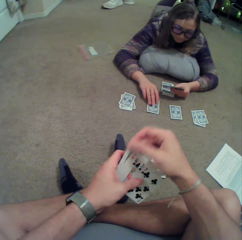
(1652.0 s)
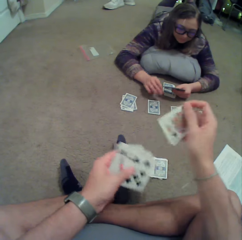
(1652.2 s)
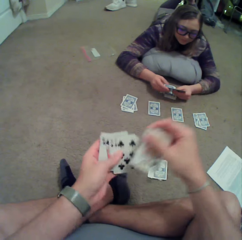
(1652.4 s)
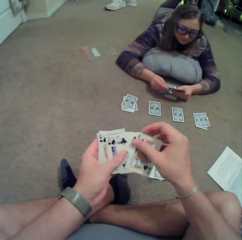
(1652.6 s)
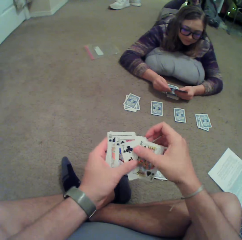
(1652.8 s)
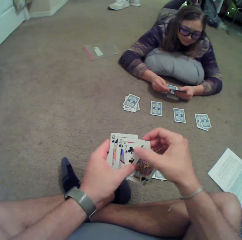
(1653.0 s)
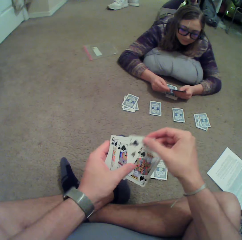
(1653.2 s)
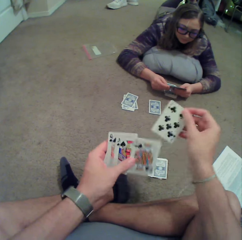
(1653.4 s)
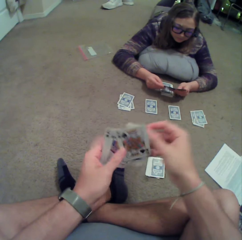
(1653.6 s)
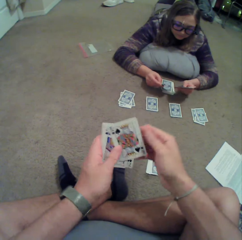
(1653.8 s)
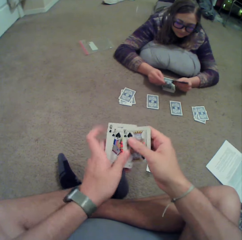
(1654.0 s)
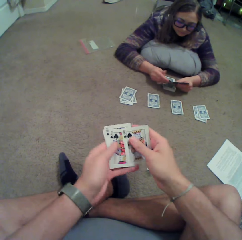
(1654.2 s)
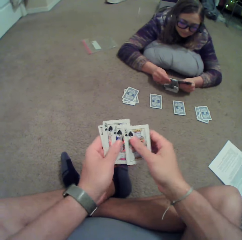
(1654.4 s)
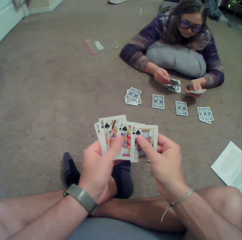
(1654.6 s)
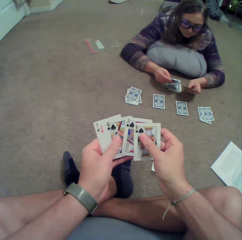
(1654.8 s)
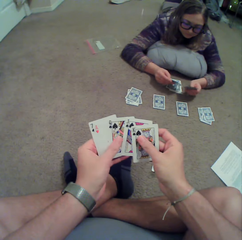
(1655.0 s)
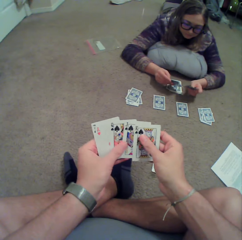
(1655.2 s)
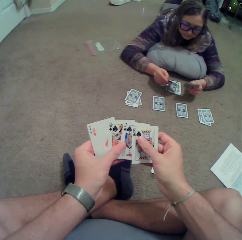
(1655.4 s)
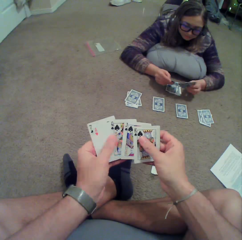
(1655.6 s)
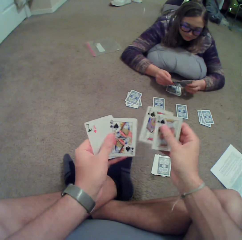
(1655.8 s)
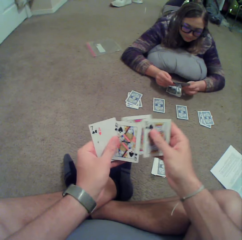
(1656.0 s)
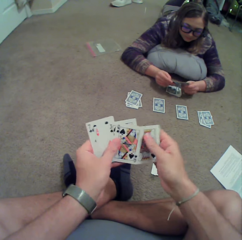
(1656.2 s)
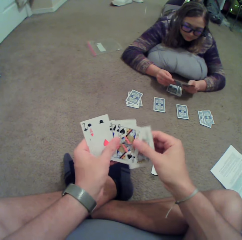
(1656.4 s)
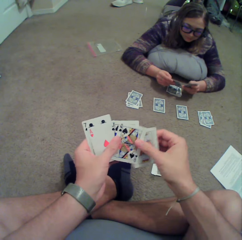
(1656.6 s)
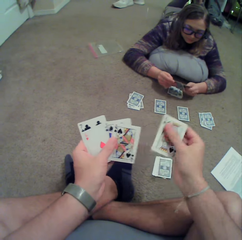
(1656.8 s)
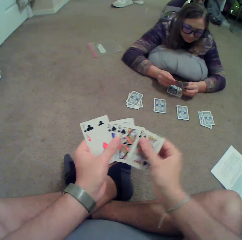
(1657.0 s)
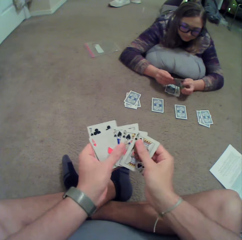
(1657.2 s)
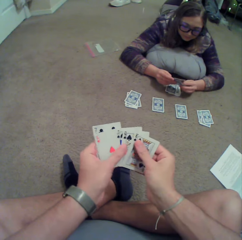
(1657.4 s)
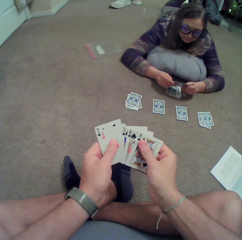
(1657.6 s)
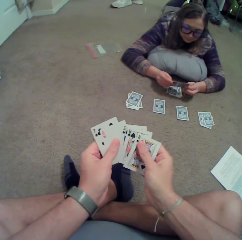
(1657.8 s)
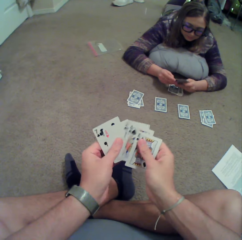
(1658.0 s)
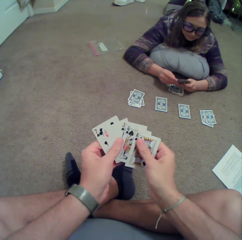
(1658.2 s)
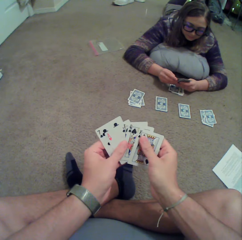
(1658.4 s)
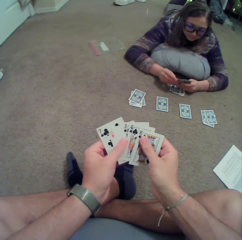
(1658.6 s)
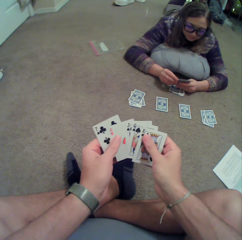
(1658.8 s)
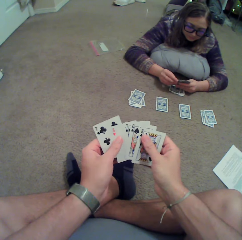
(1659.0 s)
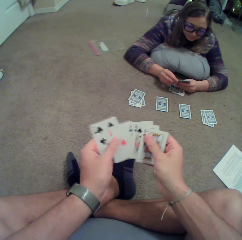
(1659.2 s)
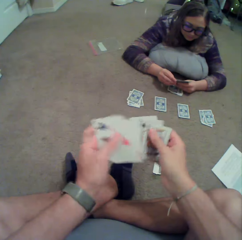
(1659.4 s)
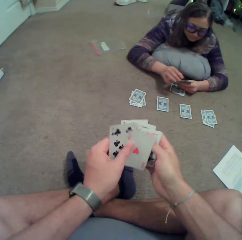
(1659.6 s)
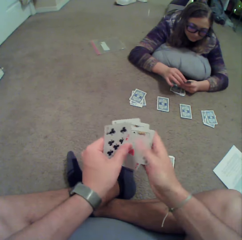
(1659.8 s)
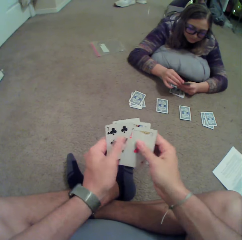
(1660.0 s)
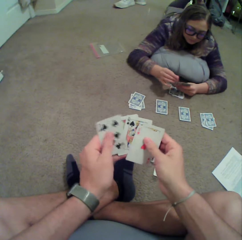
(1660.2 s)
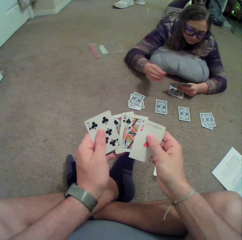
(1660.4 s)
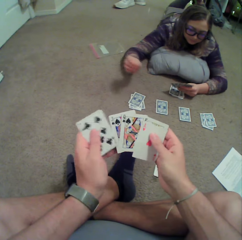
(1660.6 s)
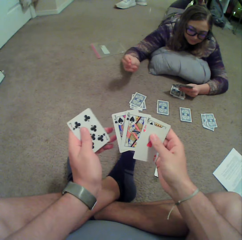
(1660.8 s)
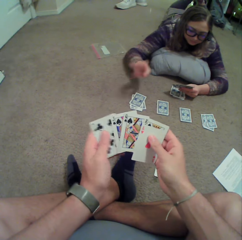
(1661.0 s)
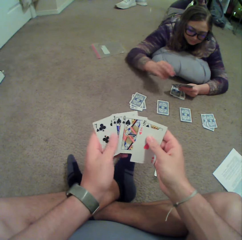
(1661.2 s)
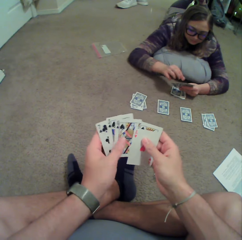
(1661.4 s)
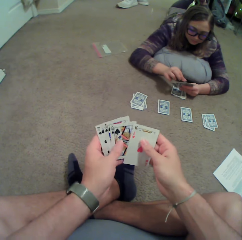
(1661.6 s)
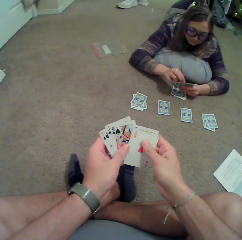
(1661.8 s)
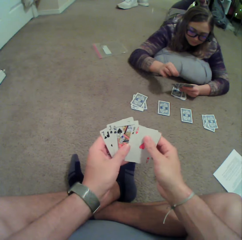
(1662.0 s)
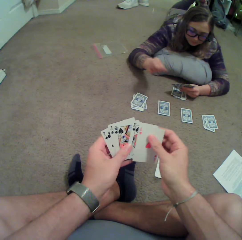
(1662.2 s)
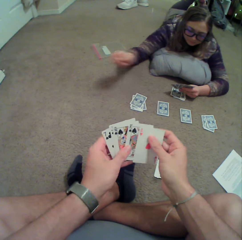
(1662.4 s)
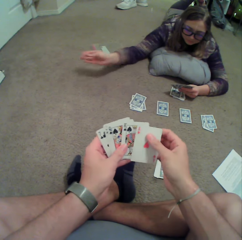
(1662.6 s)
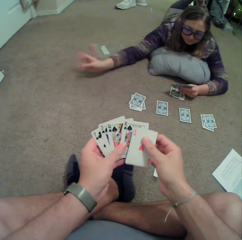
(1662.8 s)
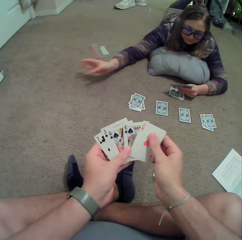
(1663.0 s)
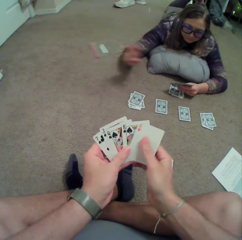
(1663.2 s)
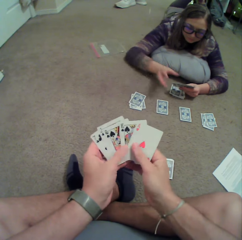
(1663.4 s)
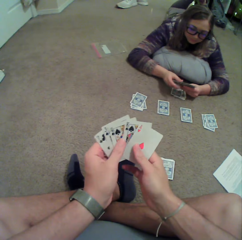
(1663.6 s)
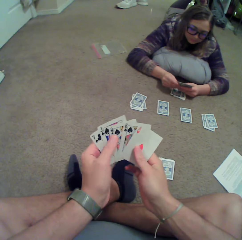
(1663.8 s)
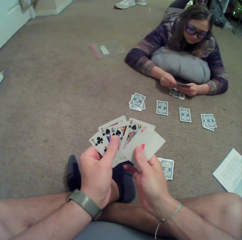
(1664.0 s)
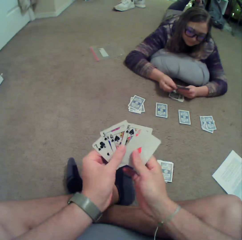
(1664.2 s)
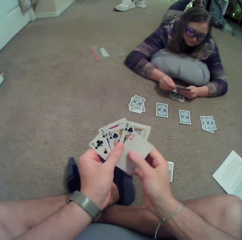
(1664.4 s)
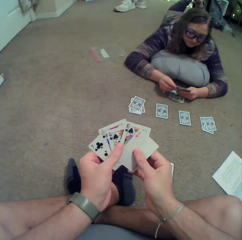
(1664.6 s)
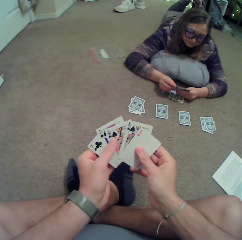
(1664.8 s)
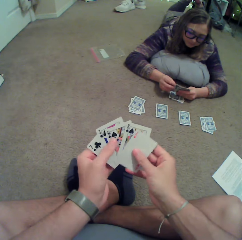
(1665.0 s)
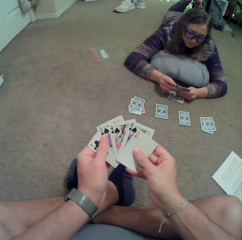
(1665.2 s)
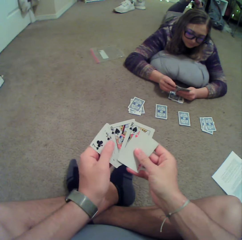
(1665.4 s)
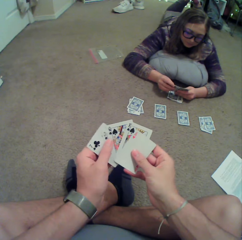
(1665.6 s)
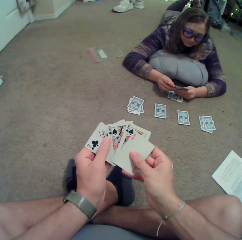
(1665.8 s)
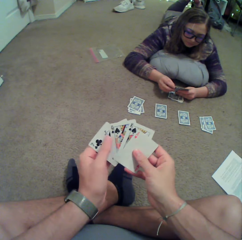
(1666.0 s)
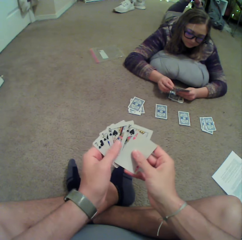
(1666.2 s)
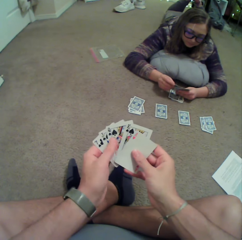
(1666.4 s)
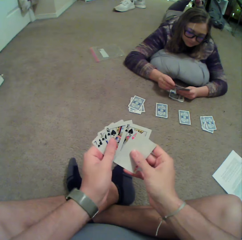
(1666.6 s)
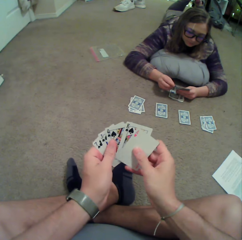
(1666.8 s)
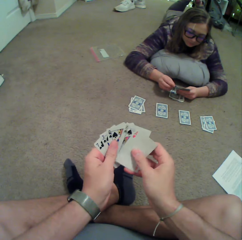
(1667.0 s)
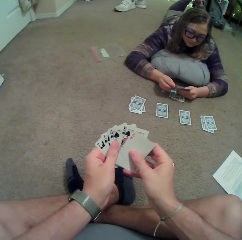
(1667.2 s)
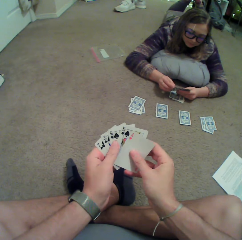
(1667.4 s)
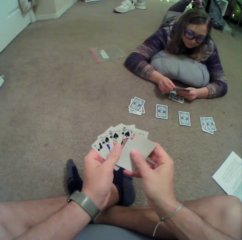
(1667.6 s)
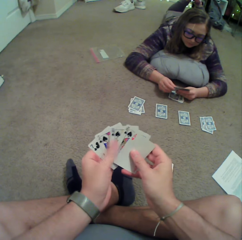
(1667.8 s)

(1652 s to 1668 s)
A person arranges cards in their hands. The camera wearer checks the cards. The person picks dirt on the cards, puts the dirt on the floor, picks dirt on the cards, puts the dirt on the floor, and arranges the cards in hand.

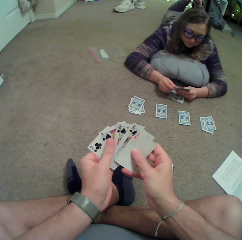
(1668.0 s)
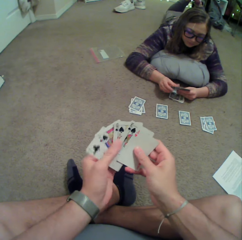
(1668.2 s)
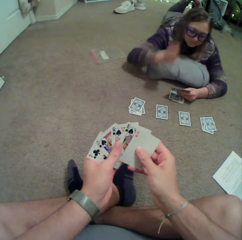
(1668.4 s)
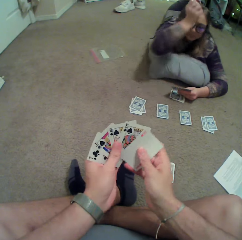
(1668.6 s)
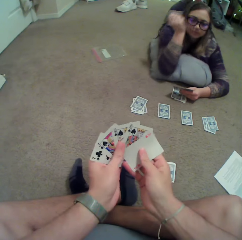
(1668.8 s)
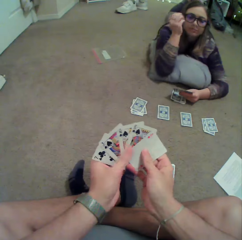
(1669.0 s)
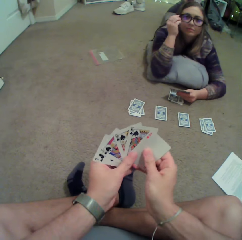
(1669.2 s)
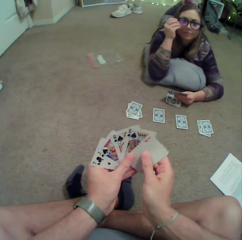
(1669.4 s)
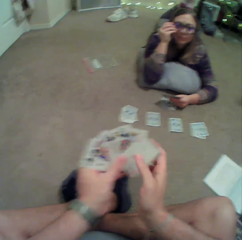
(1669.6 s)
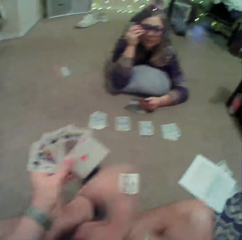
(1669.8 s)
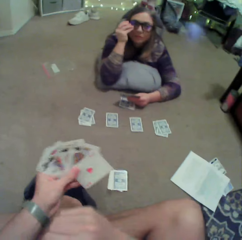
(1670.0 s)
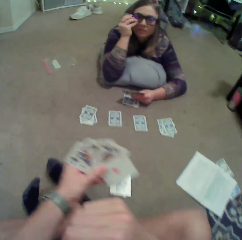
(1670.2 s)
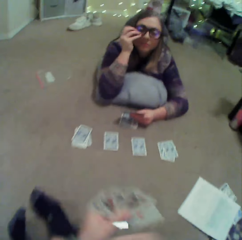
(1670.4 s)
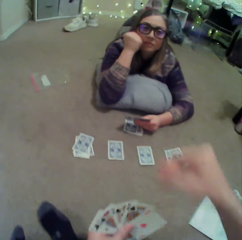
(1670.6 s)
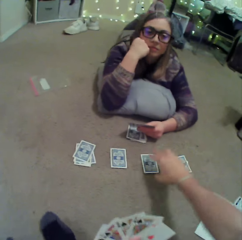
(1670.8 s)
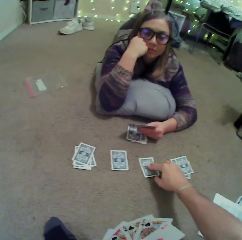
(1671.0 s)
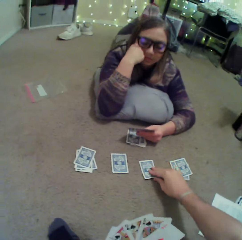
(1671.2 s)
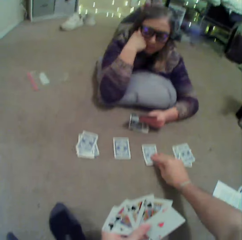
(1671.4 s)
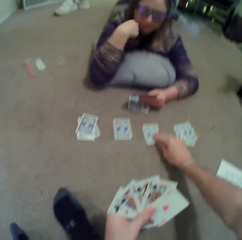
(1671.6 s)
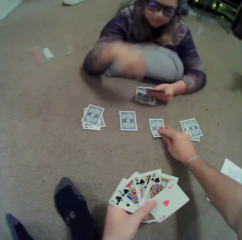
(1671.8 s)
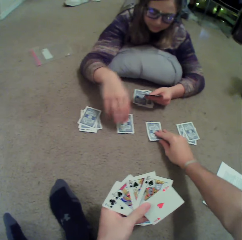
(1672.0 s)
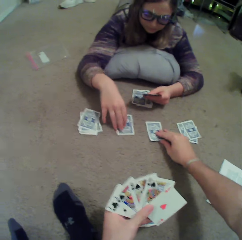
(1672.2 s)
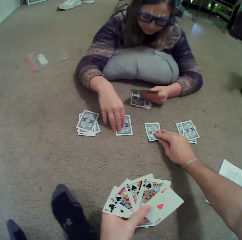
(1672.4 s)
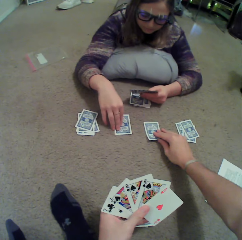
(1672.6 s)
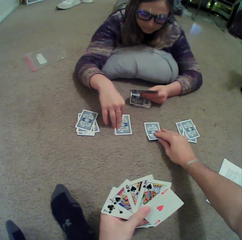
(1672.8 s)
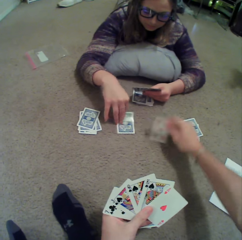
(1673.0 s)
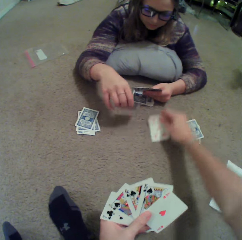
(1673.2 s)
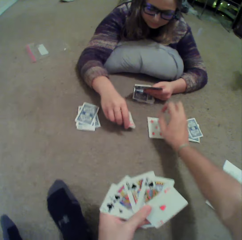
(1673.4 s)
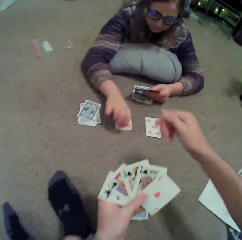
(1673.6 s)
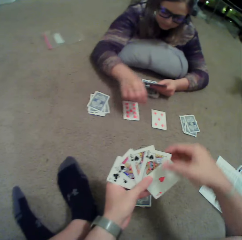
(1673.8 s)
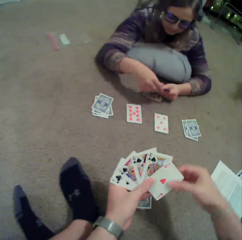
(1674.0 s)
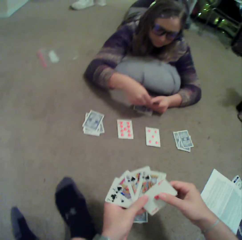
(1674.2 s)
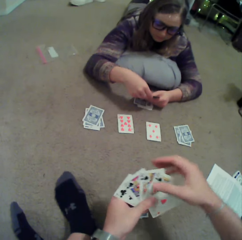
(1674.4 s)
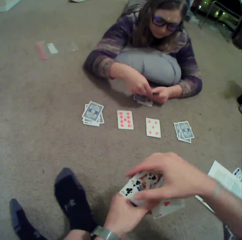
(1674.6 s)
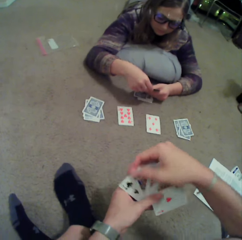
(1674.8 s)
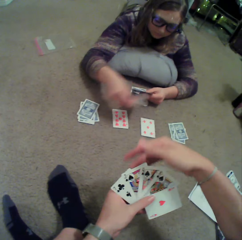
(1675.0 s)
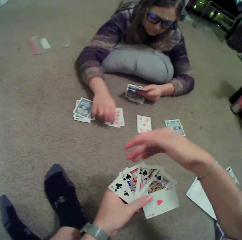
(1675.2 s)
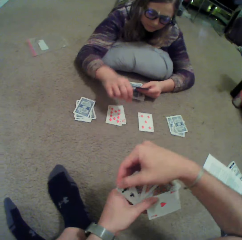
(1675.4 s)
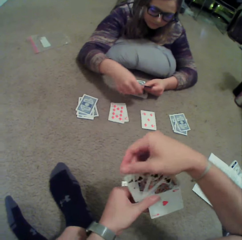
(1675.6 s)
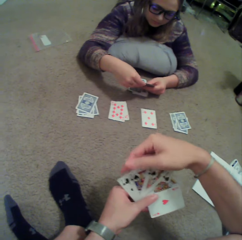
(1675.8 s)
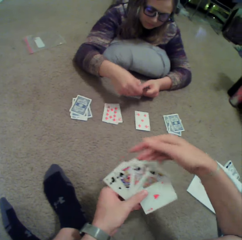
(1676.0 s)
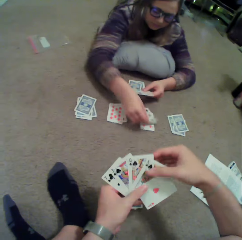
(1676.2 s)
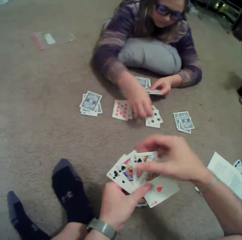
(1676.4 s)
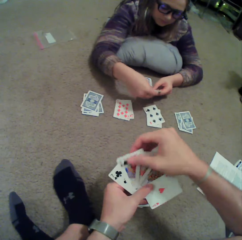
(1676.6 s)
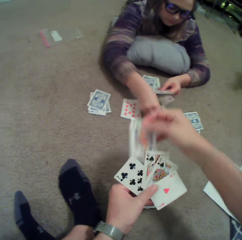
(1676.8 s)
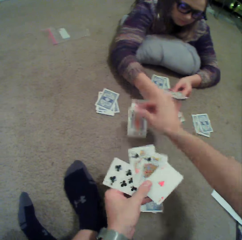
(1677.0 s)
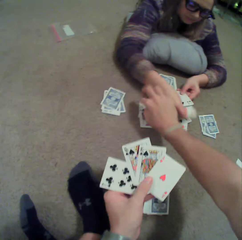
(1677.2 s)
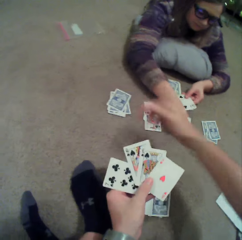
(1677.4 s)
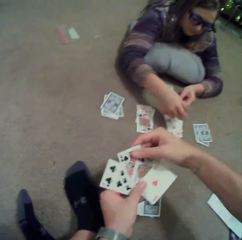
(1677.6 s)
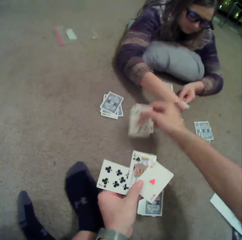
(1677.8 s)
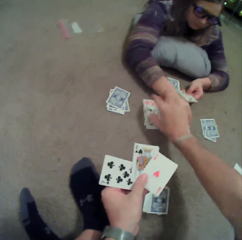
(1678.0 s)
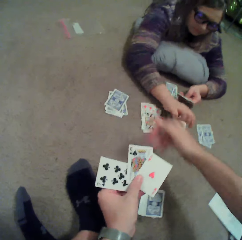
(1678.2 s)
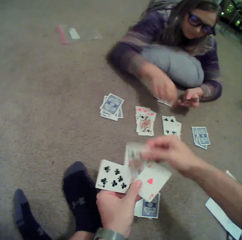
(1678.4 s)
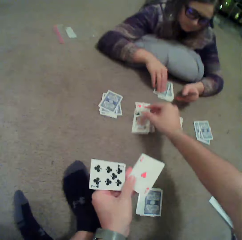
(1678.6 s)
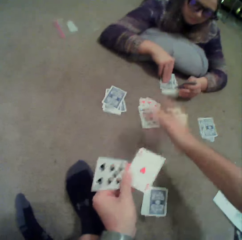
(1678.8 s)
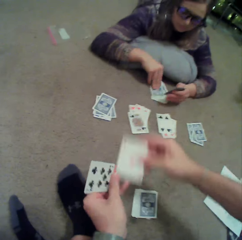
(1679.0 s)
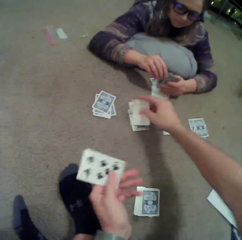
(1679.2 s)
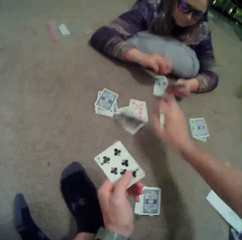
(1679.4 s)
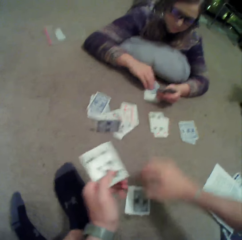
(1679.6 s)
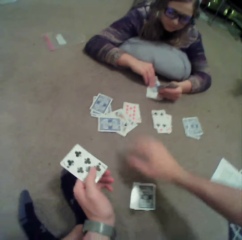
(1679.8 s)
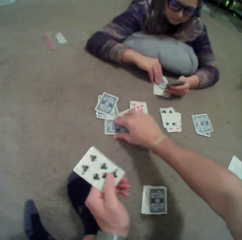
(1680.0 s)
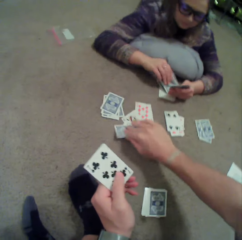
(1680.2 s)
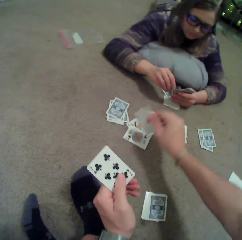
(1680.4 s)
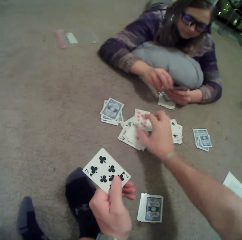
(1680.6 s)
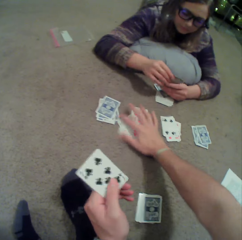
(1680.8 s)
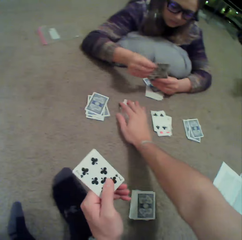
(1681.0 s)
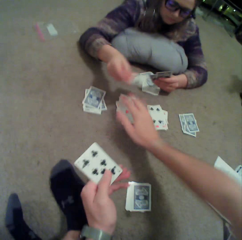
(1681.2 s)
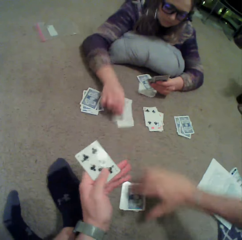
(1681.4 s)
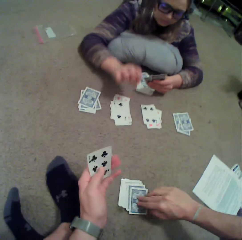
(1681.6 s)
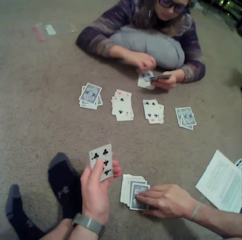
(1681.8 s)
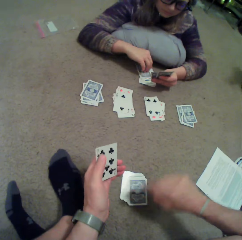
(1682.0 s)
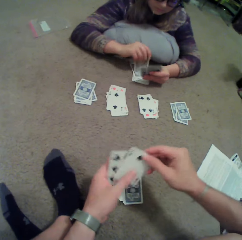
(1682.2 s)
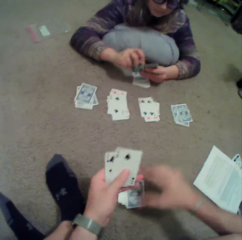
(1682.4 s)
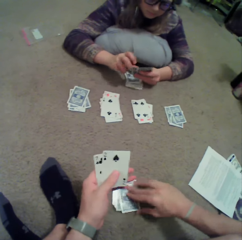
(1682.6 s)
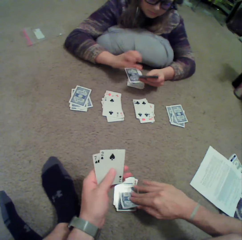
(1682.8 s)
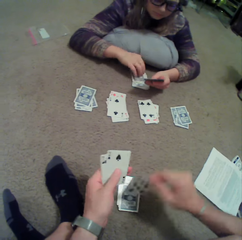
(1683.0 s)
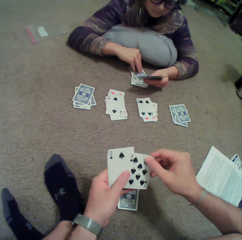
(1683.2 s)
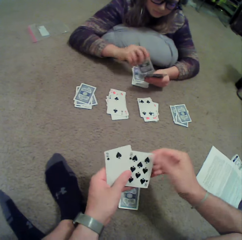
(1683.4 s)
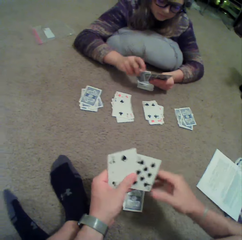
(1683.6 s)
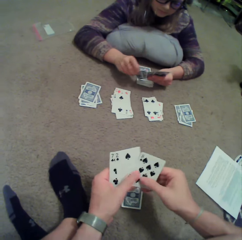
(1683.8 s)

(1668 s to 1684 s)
A lady straightens a hand. The lady touches the shades. The camera wearer touches cards on the floor. The lady touches cards on the floor. The camera wearer turns a card. The lady turns a card. The lady puts a card on the floor. She does so again. The camera wearer puts cards on the floor. They do so again. The lady puts a card on the floor. The camera wearer picks up a card on the floor. They do so again.
